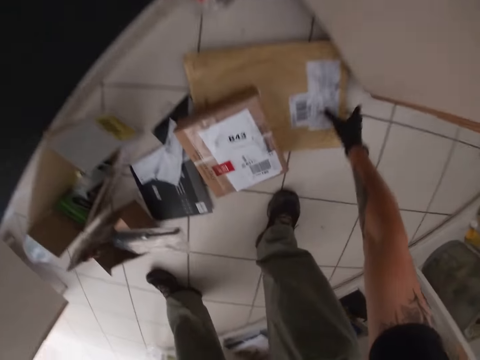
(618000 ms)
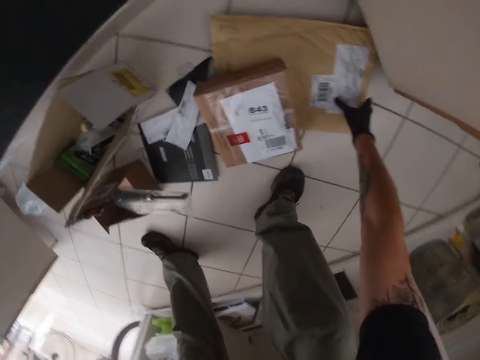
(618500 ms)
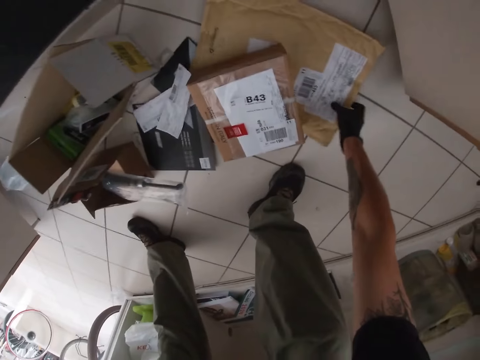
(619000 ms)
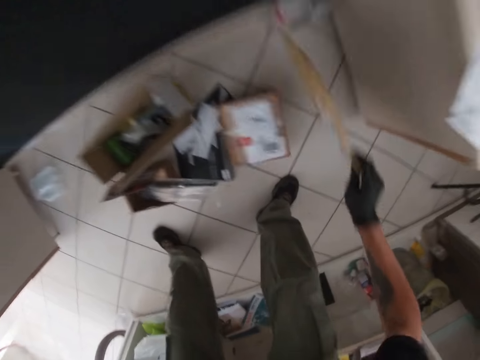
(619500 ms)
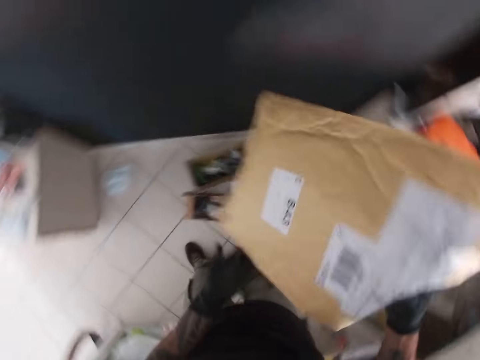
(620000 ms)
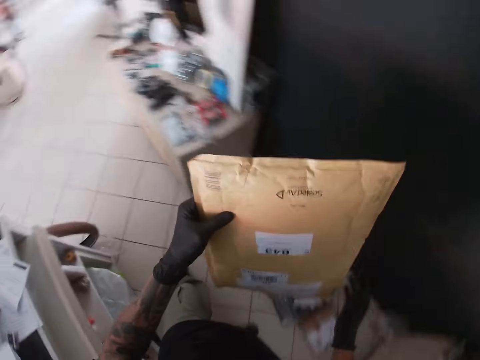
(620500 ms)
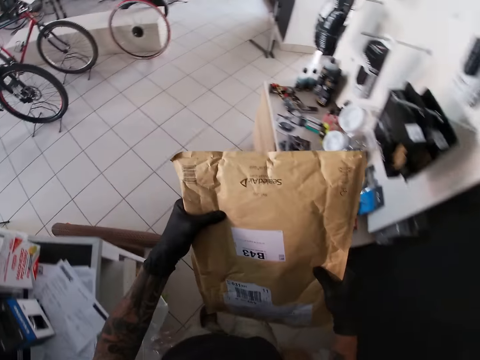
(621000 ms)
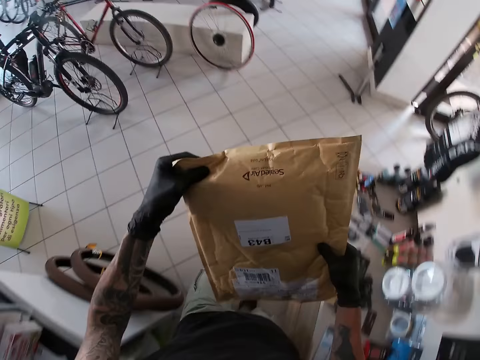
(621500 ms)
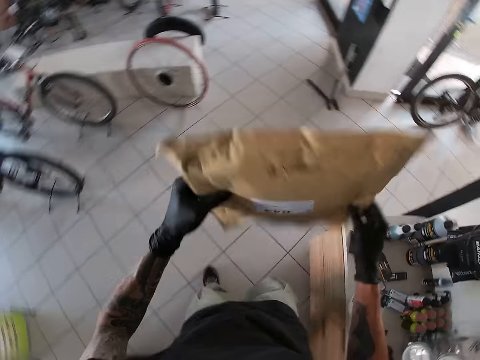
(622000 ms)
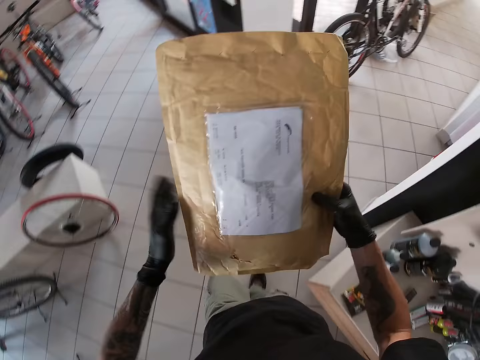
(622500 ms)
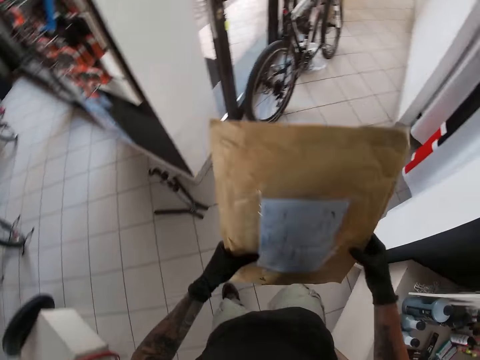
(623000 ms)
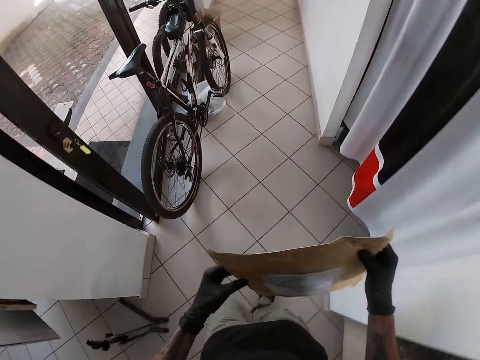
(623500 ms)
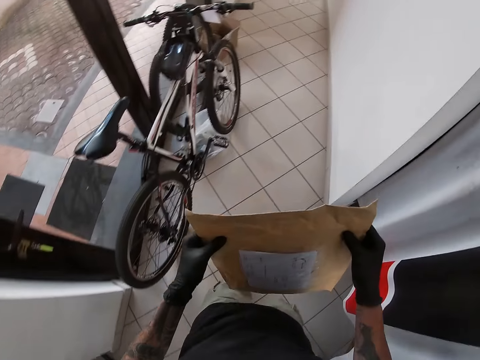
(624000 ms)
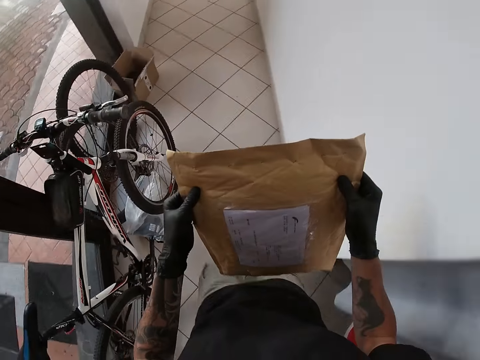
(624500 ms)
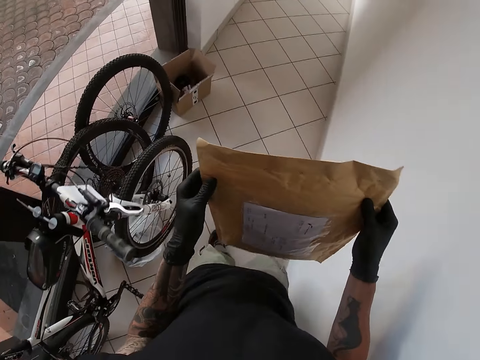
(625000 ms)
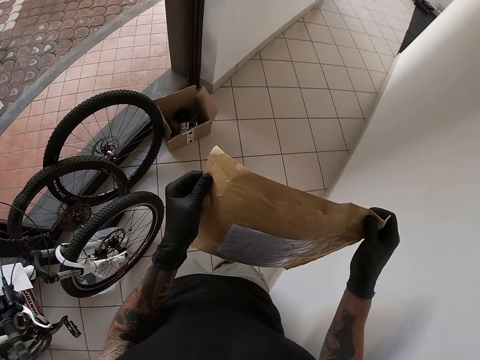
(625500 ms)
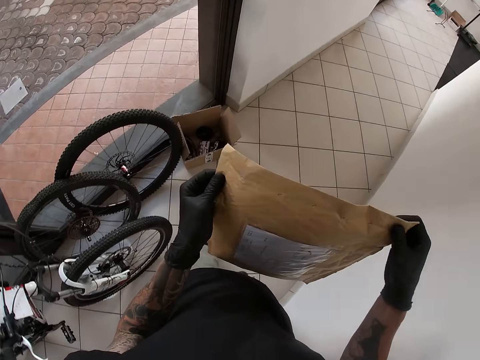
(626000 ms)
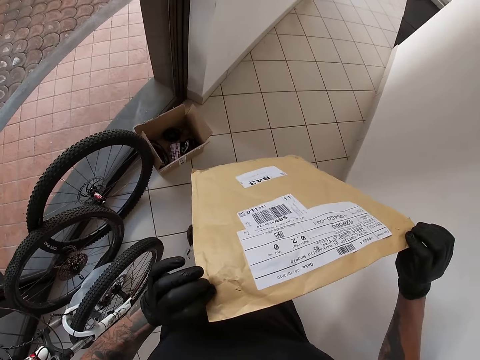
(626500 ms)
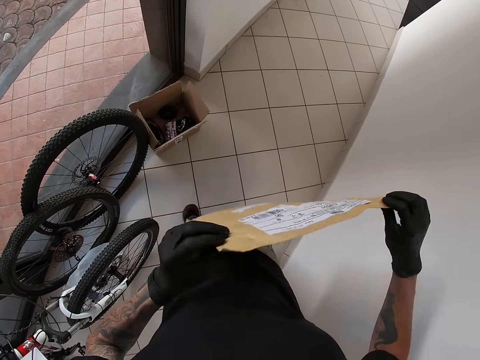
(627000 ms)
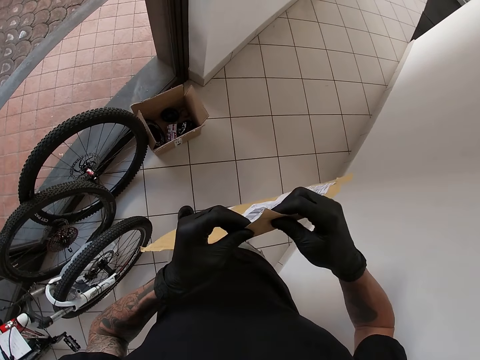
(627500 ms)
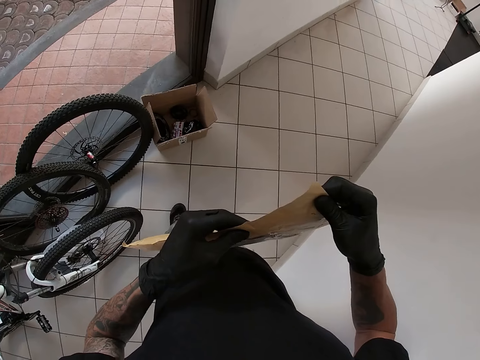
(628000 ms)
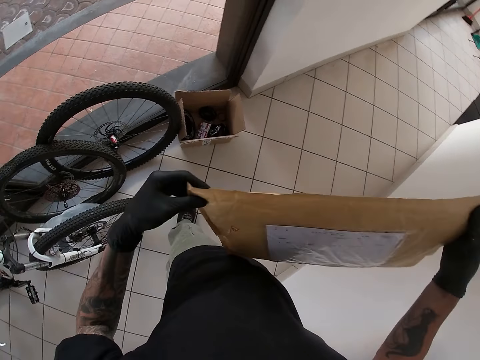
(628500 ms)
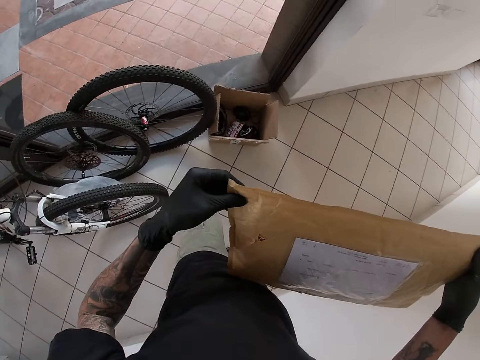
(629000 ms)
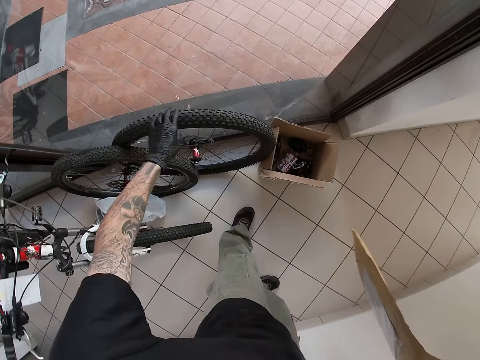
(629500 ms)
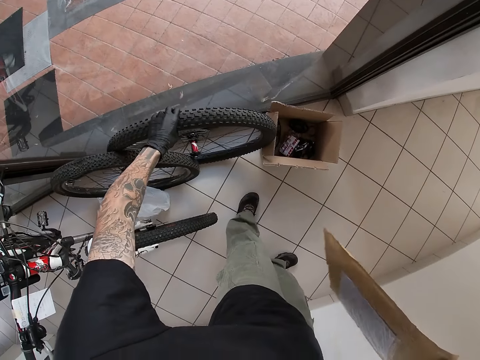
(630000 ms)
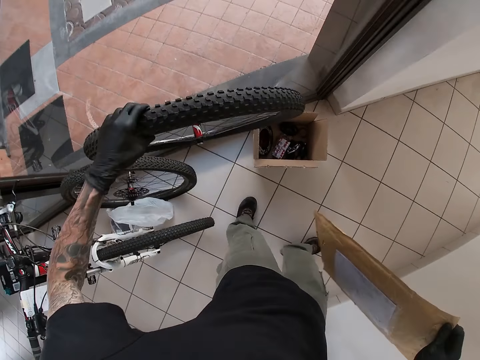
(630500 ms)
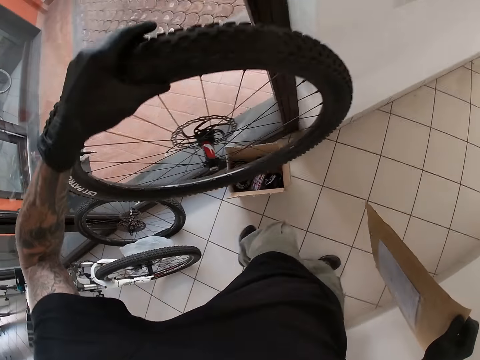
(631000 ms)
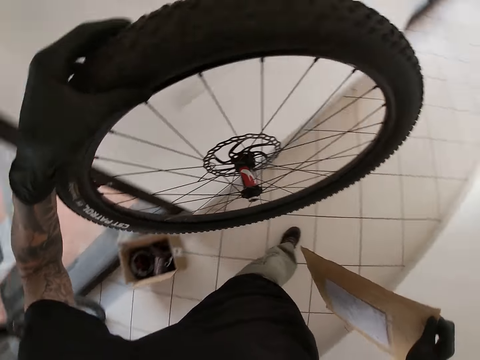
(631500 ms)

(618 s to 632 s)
The camera wearer picks an envelope from the floor with his right hand. He holds the envelope with both hands. He presses the envelope with both hands on his way to the workshop. He turns the envelope or paper pack in his hands. He stands on the corridor. He turns the pack in his hands. He picks a tire or bicycle wheel from the floor on the corridor with his left hand.

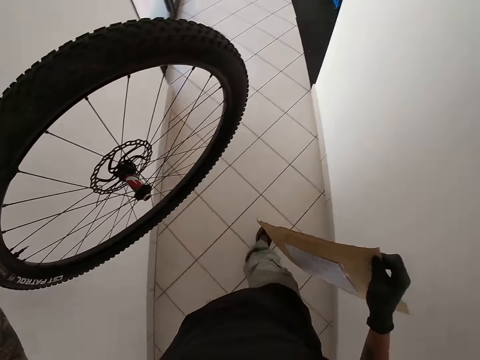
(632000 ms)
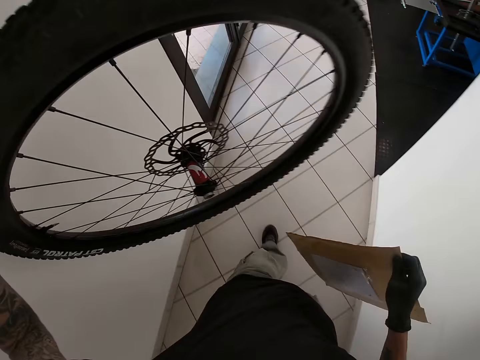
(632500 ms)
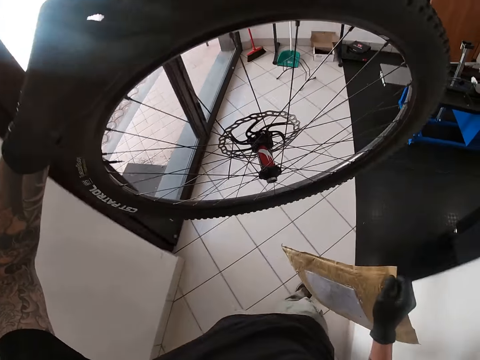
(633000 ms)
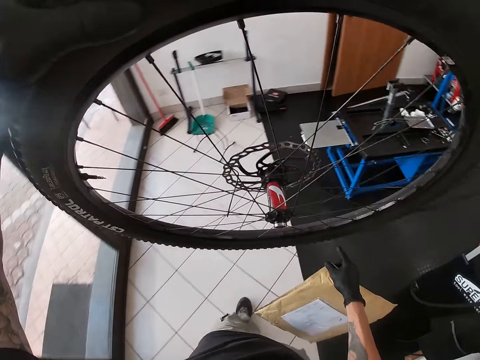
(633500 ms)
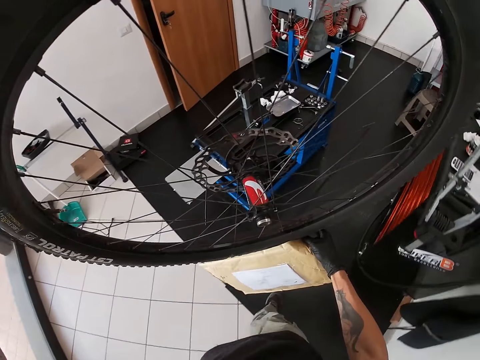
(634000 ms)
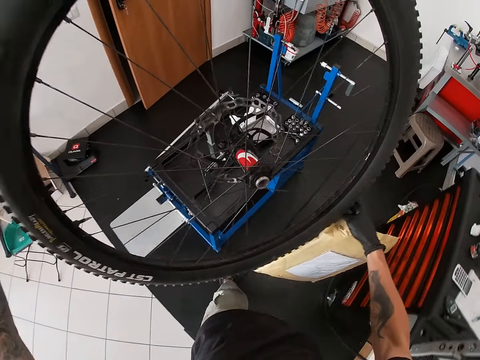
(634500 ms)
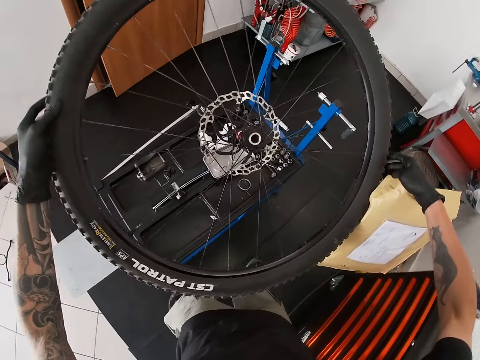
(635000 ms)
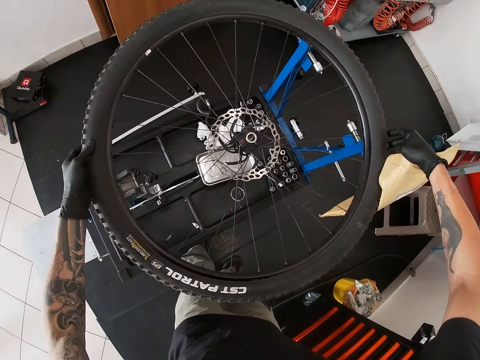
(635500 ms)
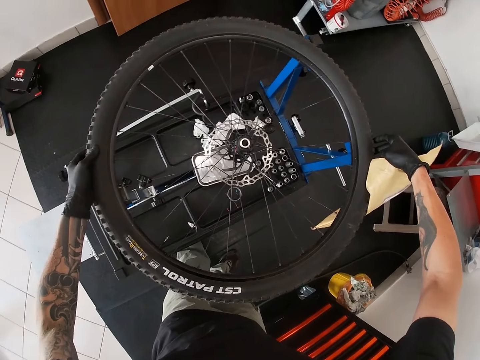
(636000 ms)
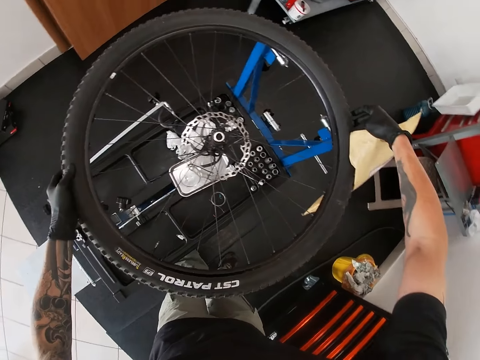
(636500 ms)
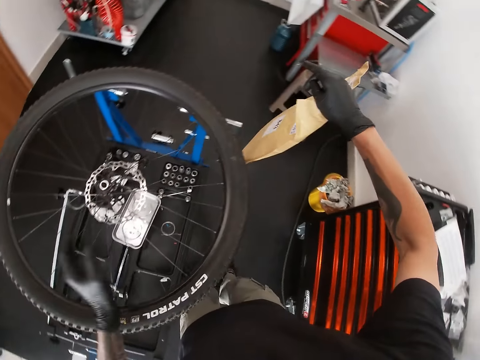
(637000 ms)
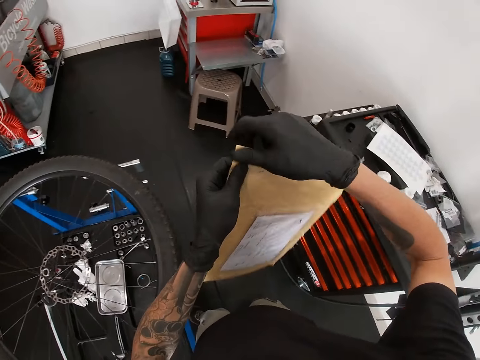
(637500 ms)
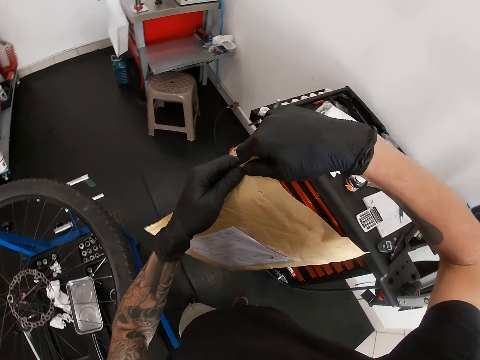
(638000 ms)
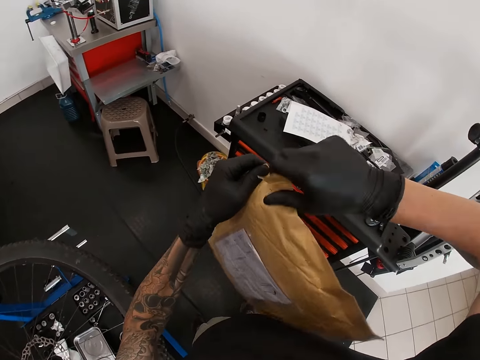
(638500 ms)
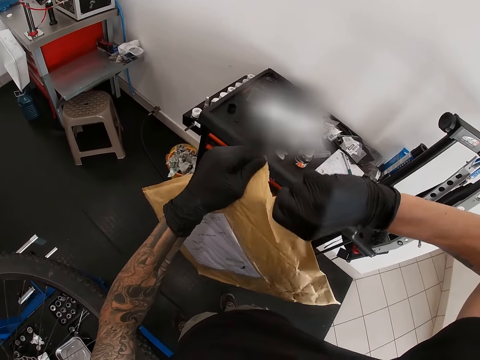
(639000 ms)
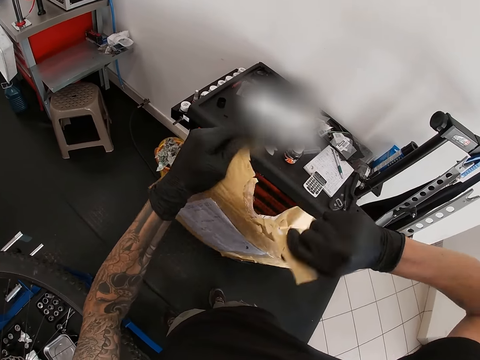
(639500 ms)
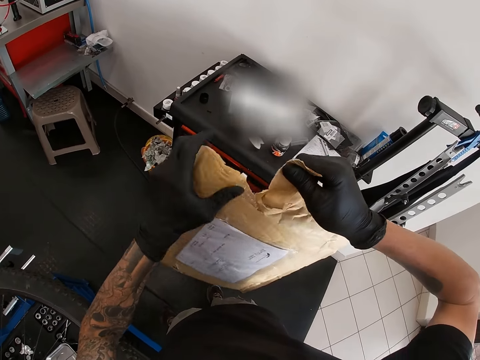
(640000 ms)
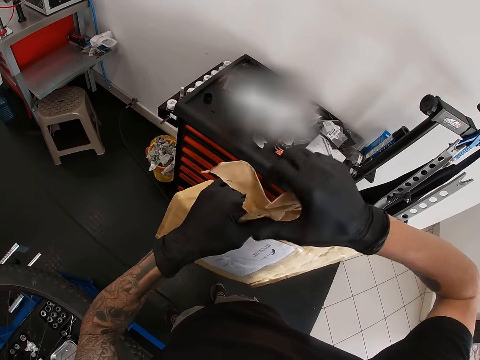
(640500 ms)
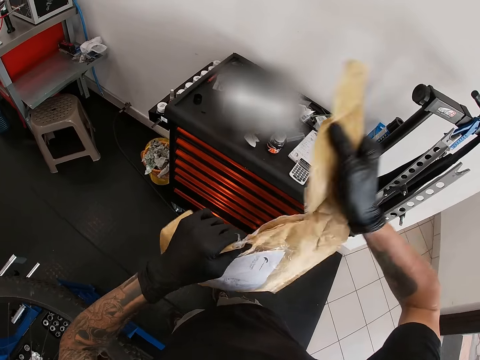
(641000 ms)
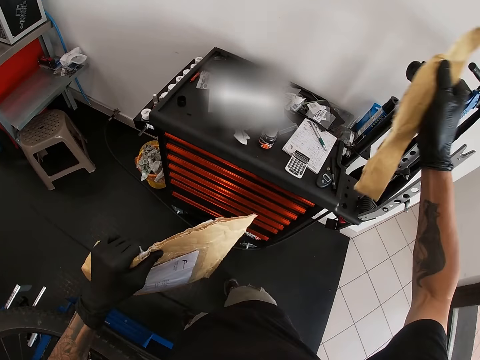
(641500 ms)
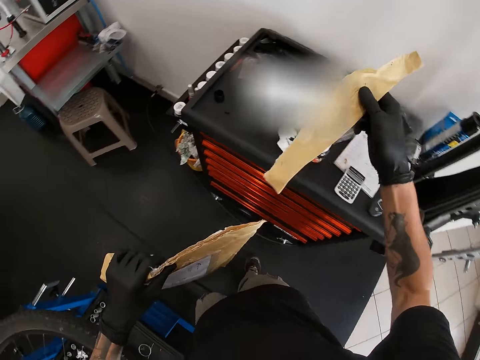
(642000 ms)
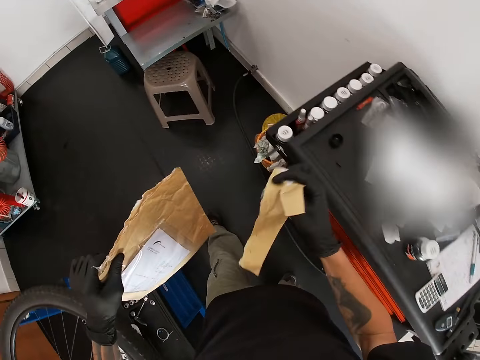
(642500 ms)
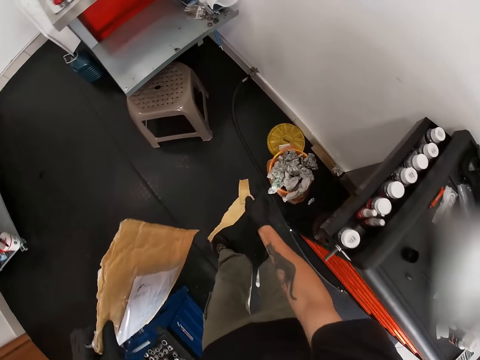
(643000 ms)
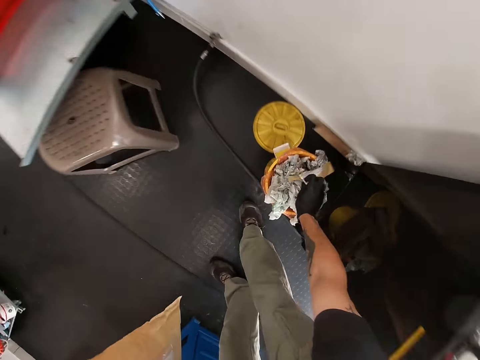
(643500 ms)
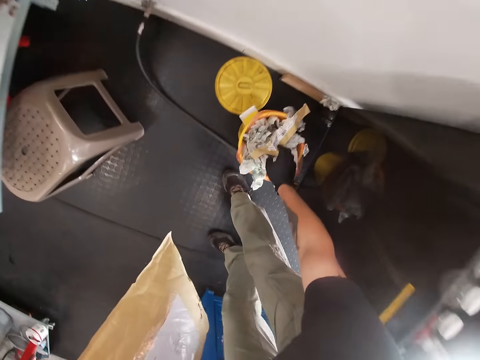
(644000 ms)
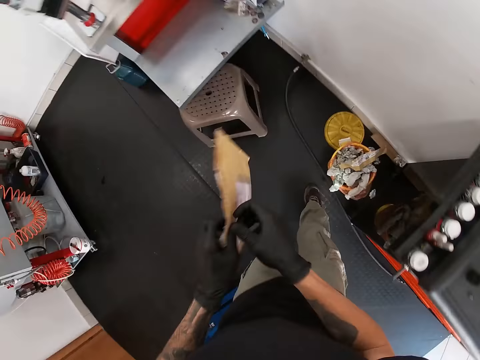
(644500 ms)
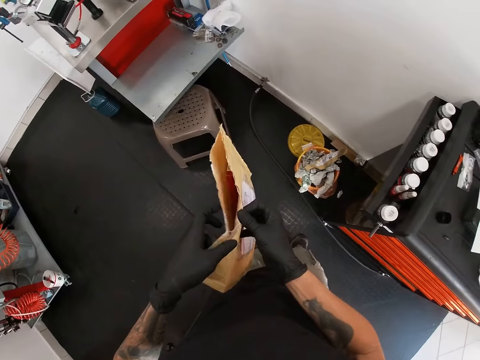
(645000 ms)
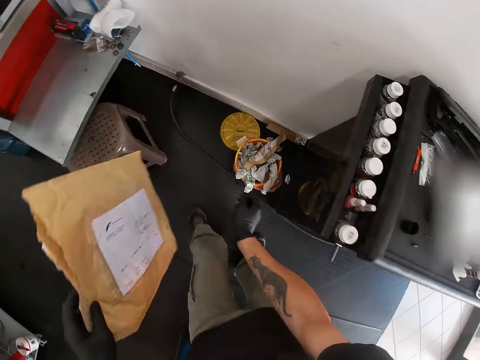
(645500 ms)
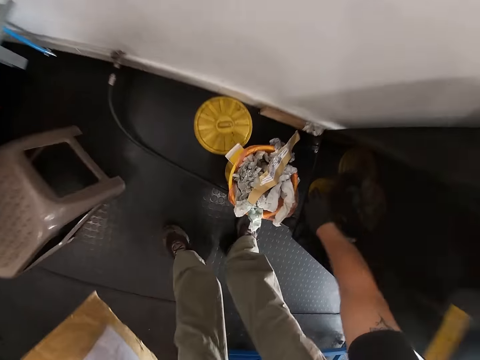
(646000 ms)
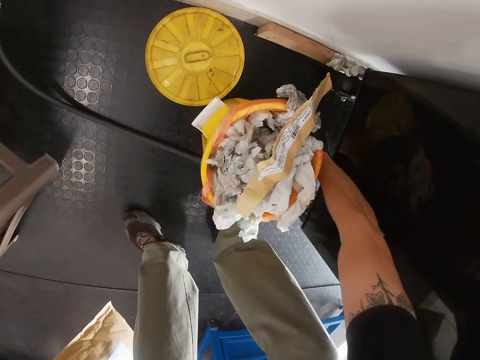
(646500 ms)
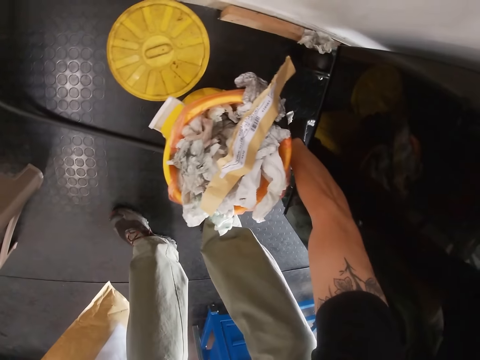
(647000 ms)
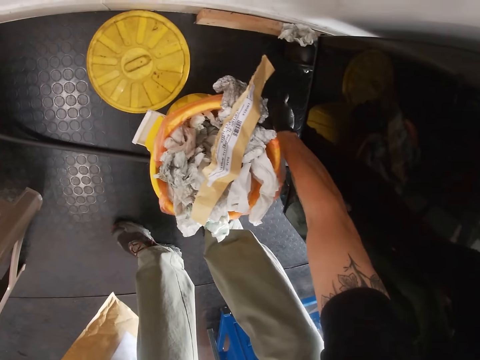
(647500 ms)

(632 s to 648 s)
The camera wearer carries the wheel or tire and the pack to the workshop. He holds the tire with both hands. He places the tire on the wheel truing stand in the workshop with both hands. He holds the envelope or pack with both hands. He tears the envelope seal with his right hand. He places the torn envelope seal in a trash can on the floor with his right hand. He spreads the pack opening in his hands. He picks papers from the floor with his right hand.
